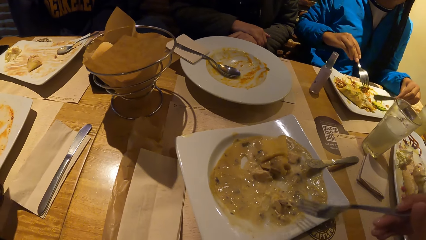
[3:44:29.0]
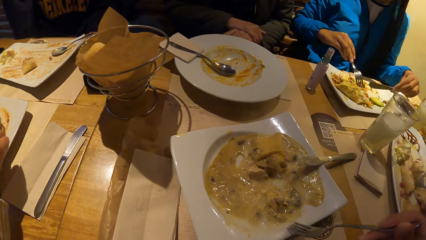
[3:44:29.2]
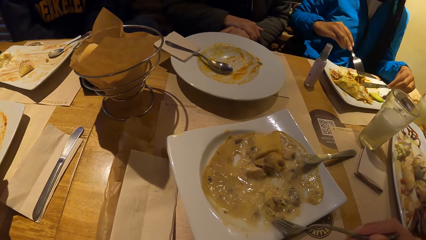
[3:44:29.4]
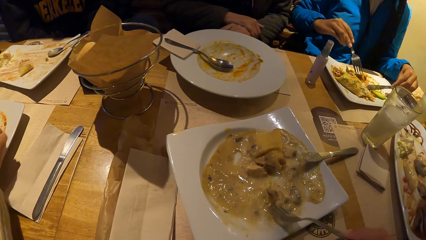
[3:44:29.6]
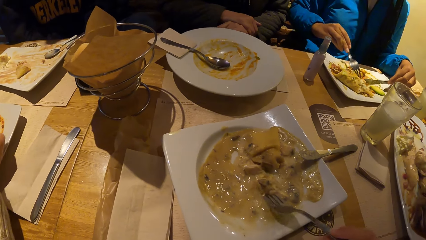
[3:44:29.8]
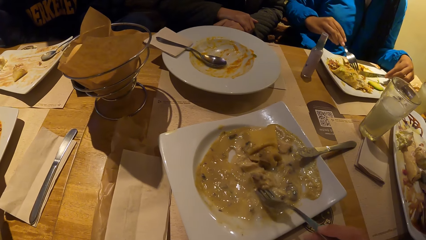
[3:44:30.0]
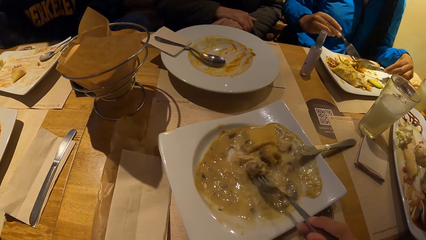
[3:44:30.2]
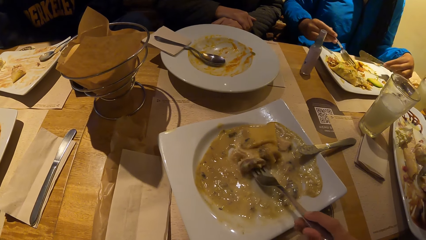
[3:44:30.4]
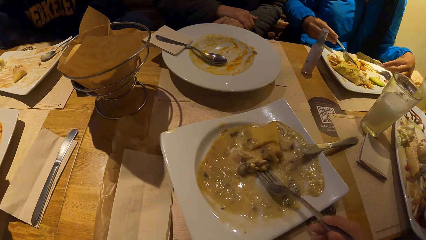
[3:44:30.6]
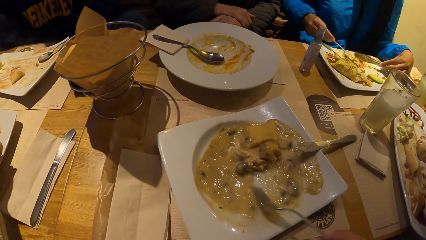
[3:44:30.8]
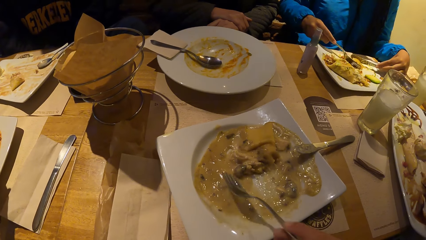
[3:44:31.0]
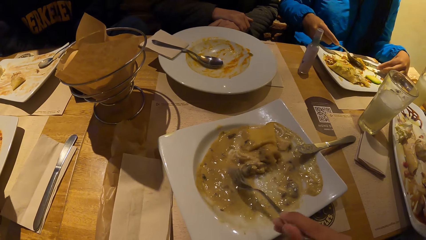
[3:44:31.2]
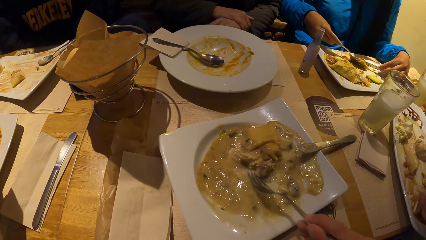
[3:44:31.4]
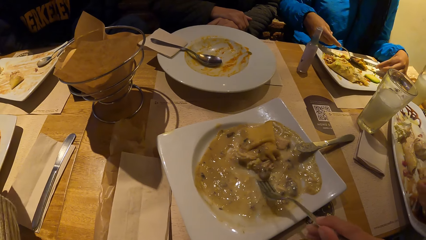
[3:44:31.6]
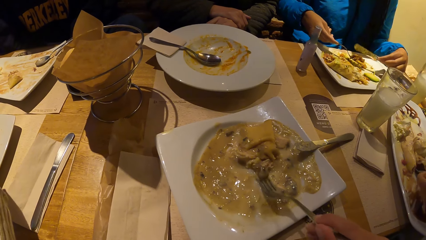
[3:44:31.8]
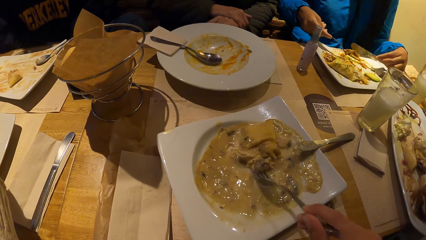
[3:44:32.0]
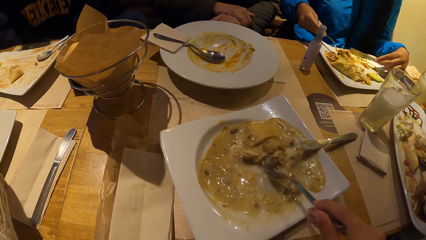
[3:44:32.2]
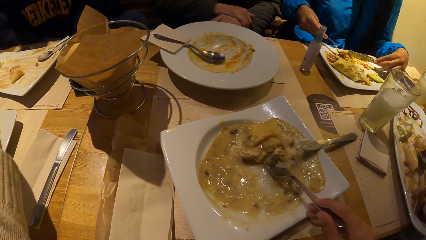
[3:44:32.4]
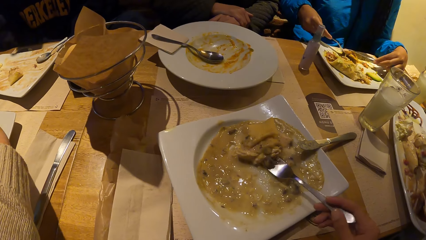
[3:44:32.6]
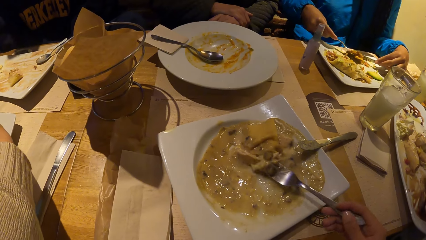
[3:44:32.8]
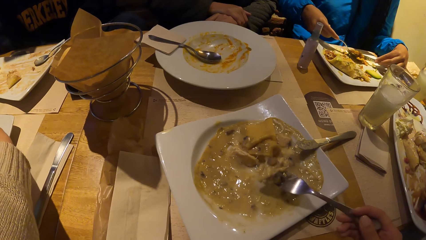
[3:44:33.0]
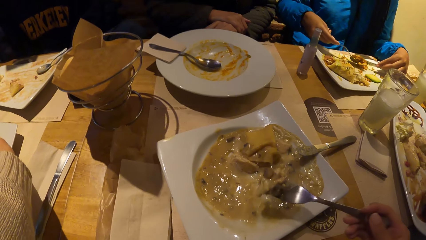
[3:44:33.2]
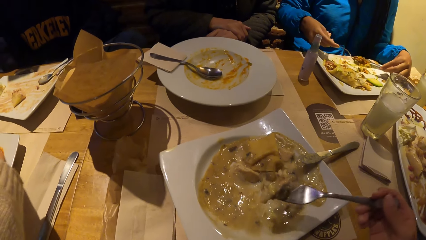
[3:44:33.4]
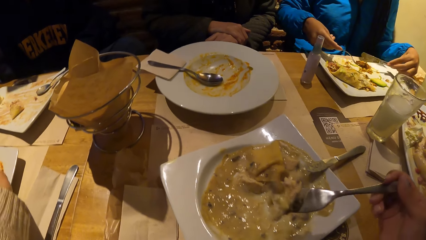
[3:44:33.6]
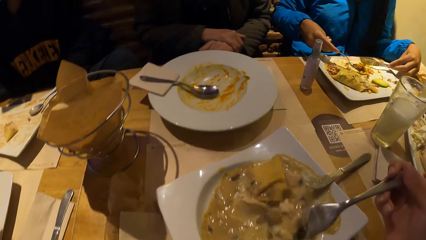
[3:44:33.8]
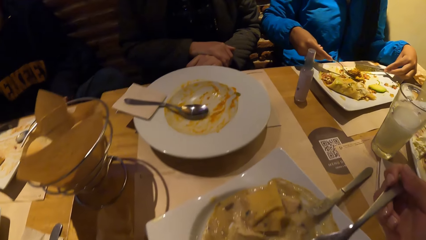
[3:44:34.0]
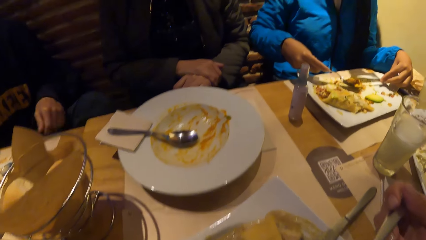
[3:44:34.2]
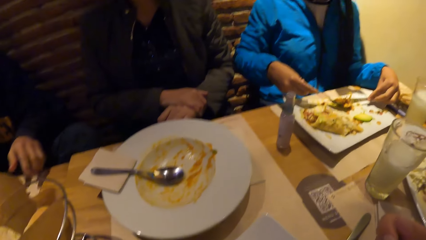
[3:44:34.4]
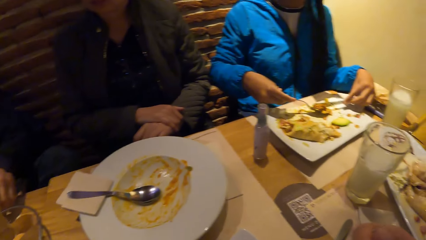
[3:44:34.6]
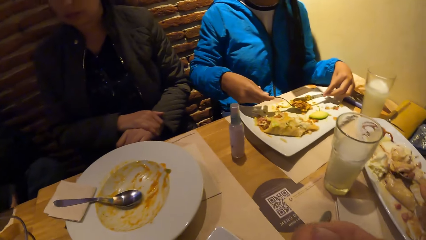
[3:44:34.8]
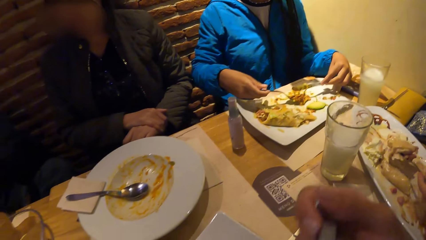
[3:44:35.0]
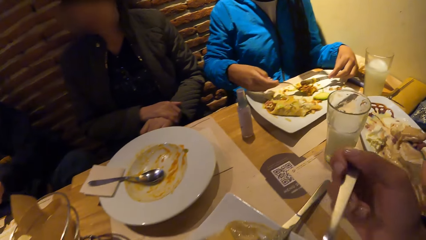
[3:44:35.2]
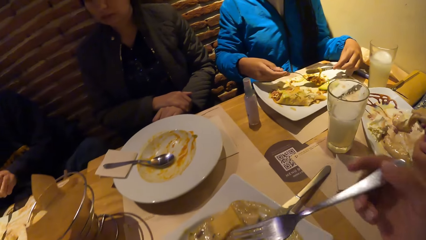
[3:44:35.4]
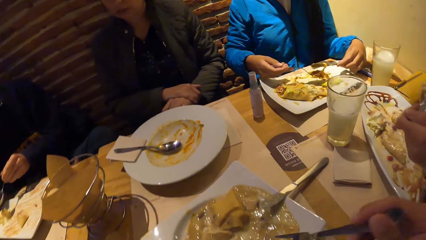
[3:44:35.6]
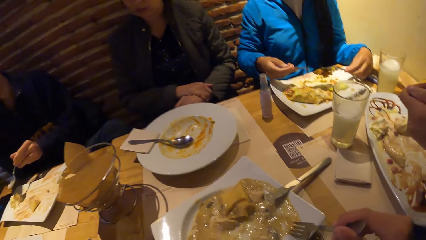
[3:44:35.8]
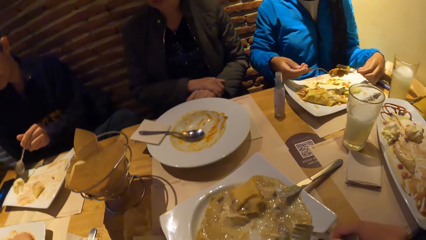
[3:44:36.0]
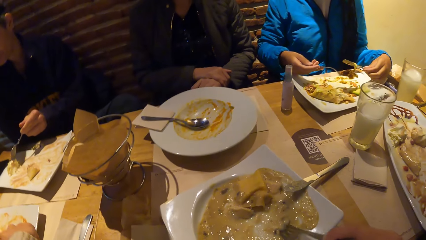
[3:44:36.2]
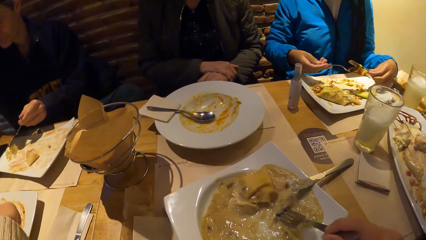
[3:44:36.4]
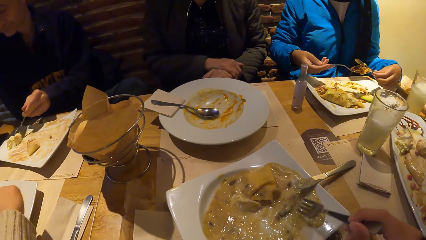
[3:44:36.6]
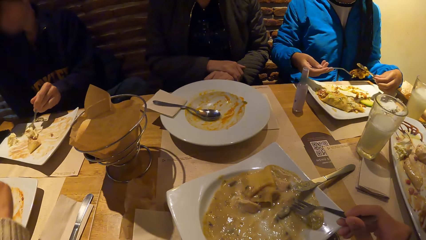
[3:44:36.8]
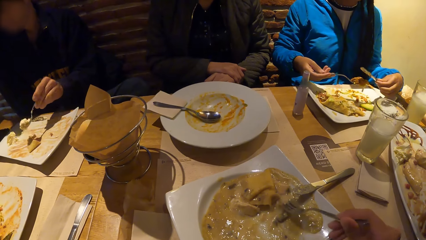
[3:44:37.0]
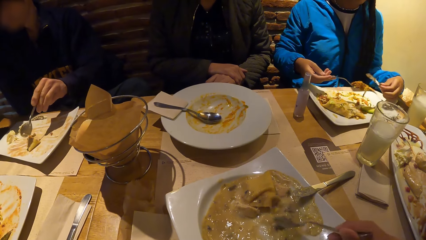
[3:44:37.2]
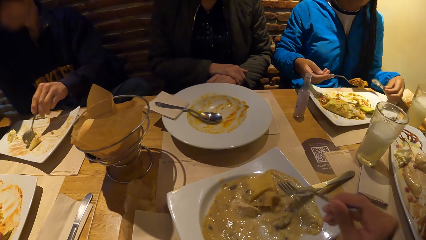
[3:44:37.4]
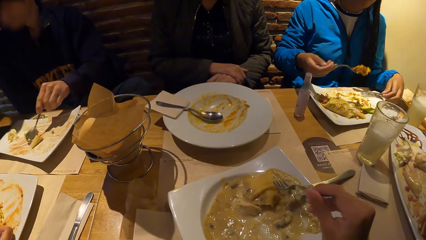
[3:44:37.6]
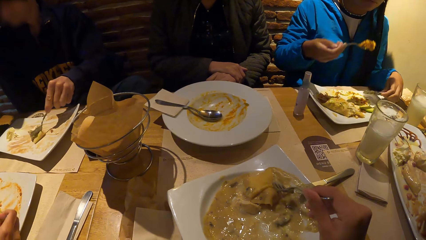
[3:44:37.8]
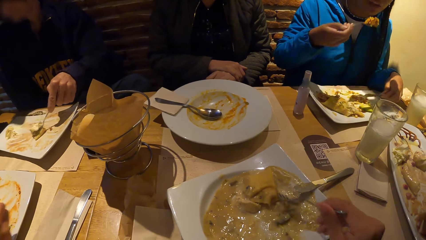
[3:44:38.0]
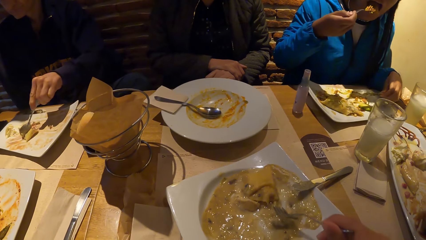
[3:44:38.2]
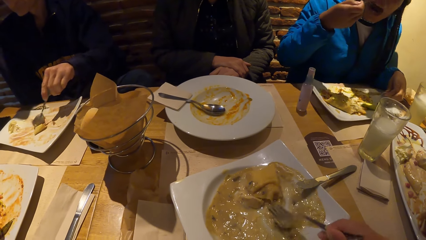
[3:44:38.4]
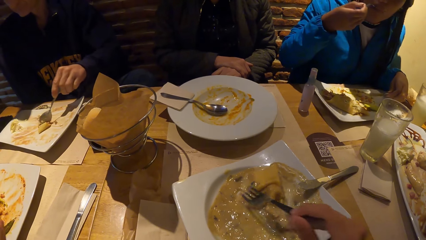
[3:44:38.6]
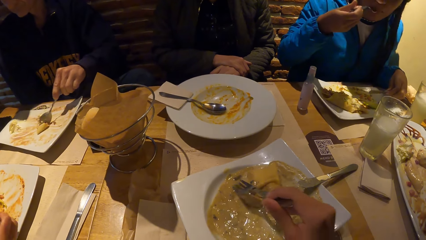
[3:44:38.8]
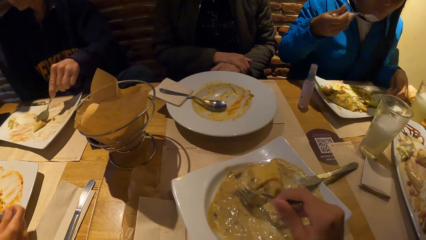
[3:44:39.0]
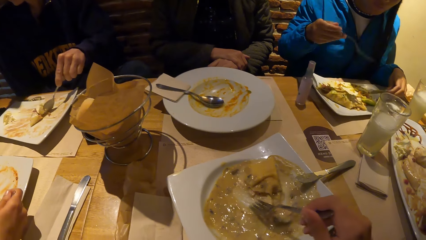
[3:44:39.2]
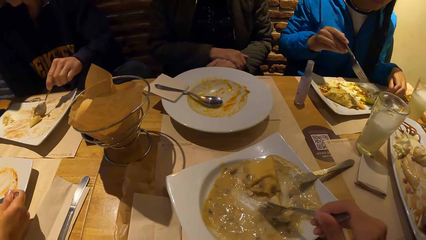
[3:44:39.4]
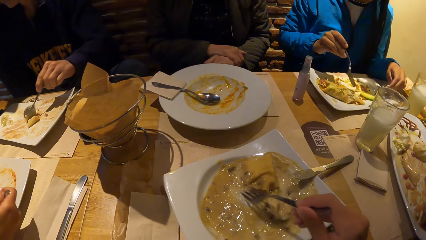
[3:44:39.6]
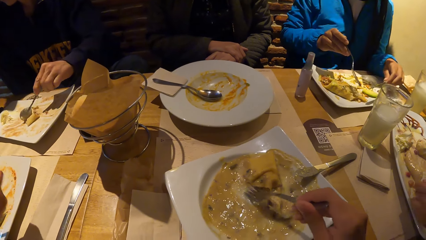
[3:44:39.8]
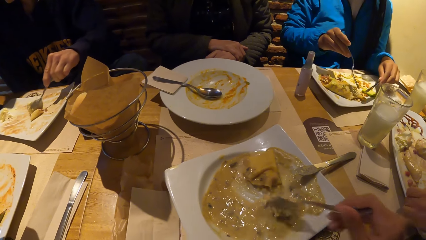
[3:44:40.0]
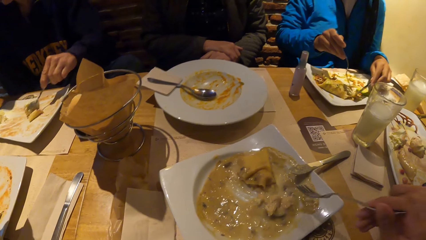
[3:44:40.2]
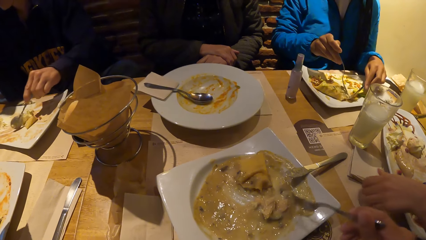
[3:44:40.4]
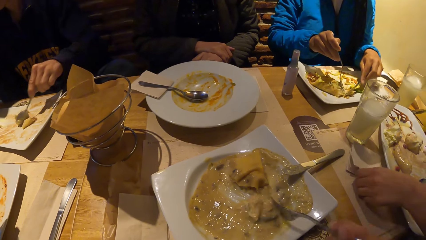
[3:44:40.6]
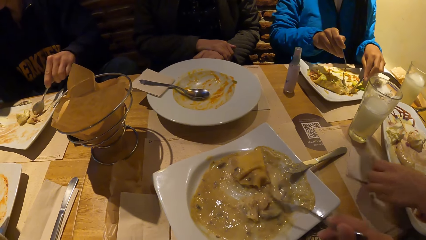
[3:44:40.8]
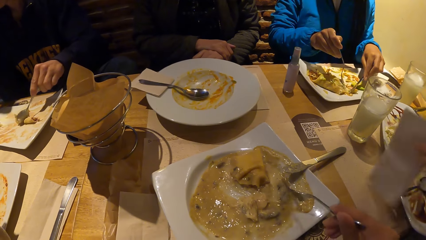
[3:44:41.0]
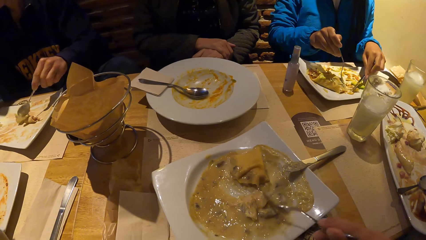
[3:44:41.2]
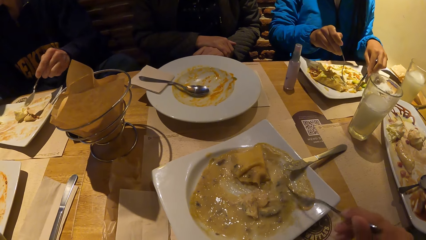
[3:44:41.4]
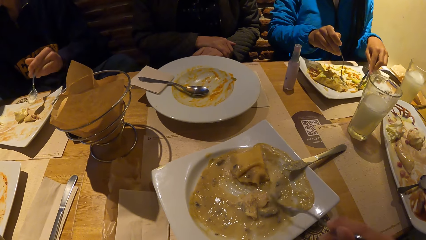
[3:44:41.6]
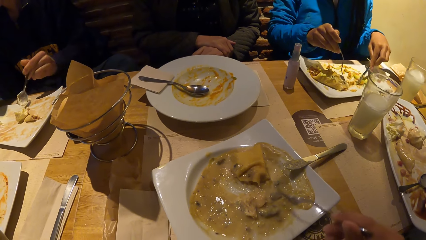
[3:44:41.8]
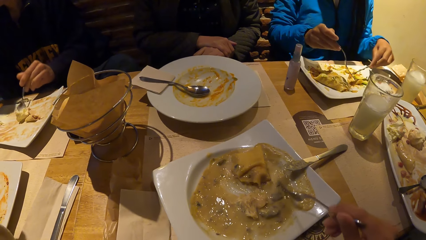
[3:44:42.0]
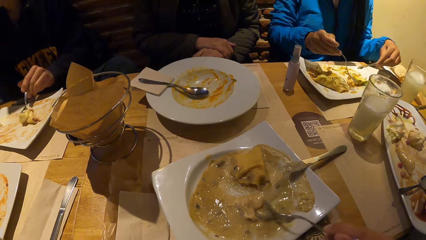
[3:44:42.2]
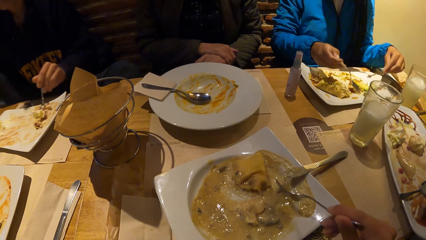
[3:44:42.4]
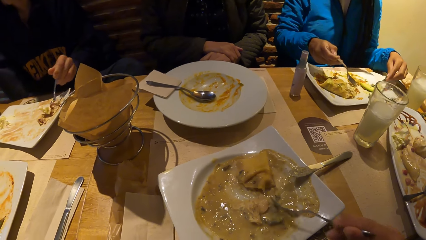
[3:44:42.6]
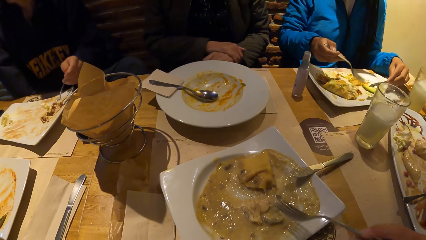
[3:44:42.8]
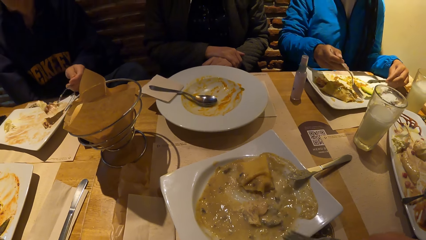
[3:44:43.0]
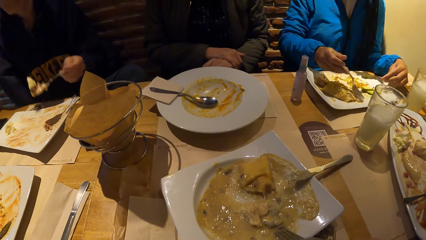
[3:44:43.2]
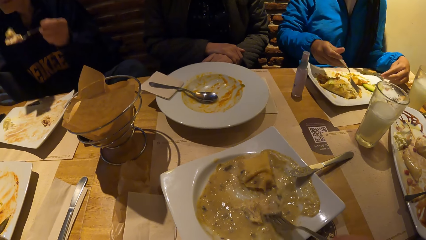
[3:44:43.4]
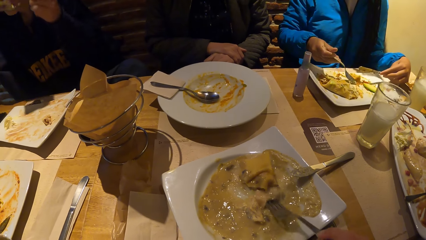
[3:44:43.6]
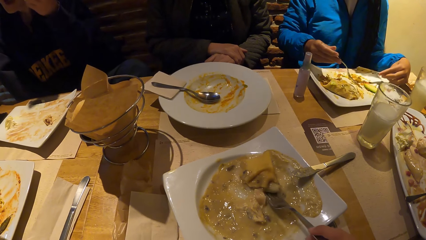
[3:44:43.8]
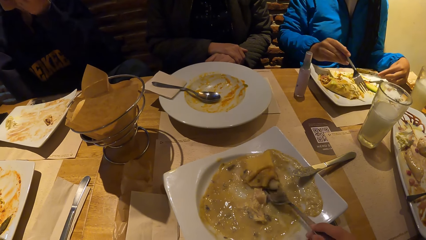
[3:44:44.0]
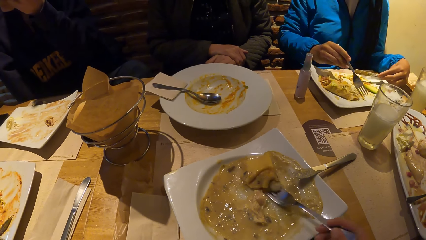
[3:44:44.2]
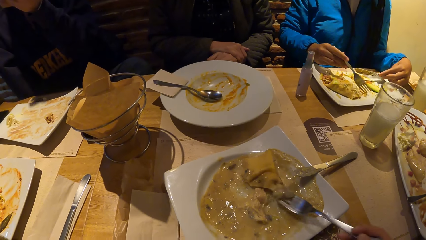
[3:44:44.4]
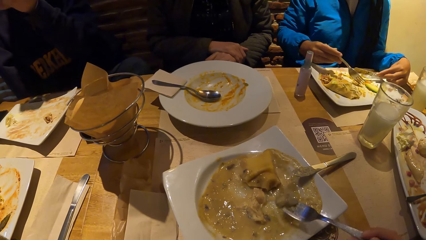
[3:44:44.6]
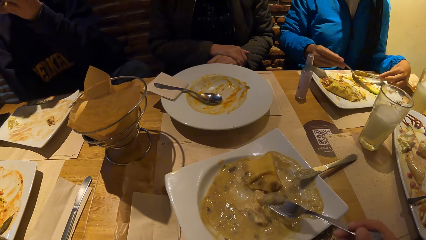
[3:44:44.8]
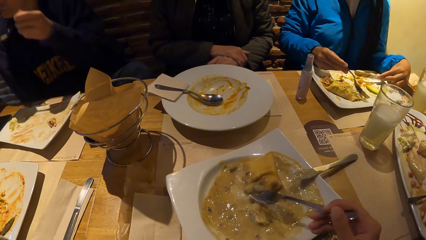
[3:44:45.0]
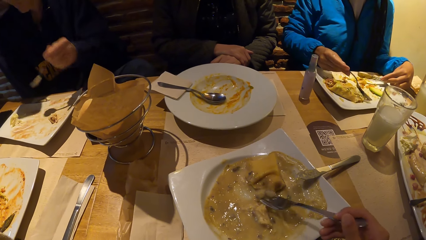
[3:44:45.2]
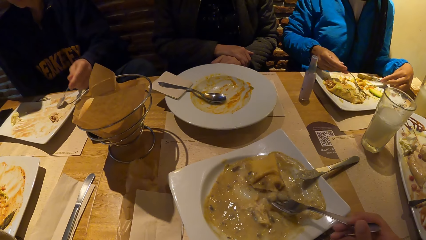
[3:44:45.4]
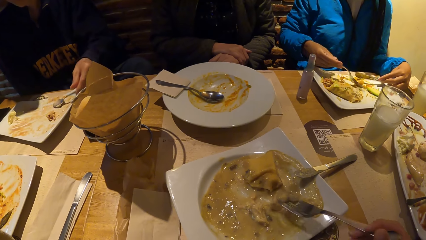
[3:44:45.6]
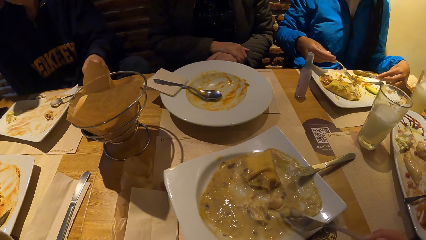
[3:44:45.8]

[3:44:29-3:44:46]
The camera wearer puts the food in his mouth with the fork in his right hand. He scoops food from the plate with the fork. The woman puts the food in her mouth with the fork in her right hand. The man puts the food in his mouth with the spoon in his left hand.
